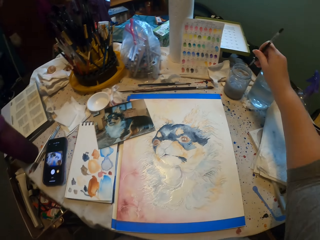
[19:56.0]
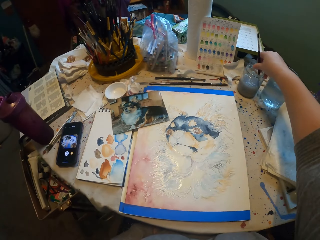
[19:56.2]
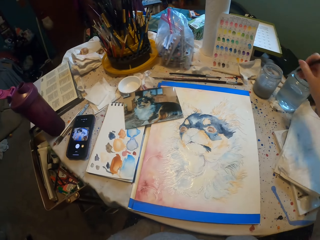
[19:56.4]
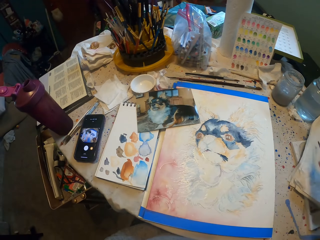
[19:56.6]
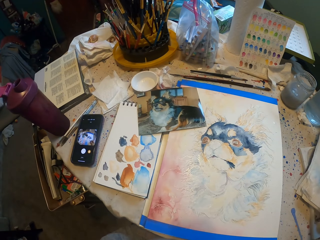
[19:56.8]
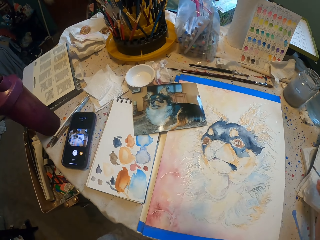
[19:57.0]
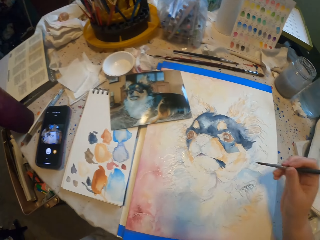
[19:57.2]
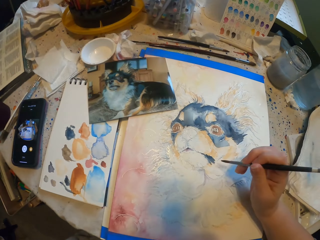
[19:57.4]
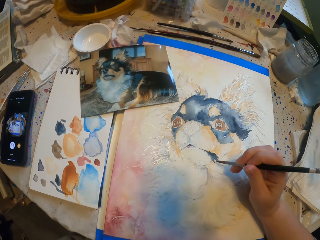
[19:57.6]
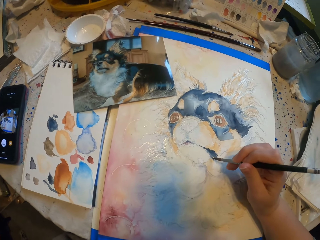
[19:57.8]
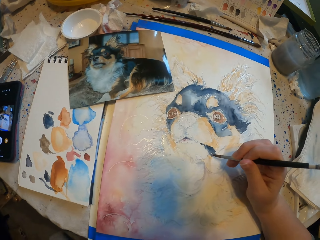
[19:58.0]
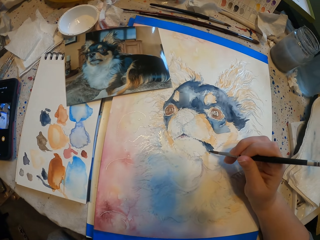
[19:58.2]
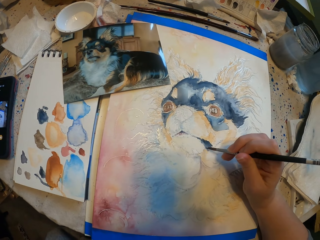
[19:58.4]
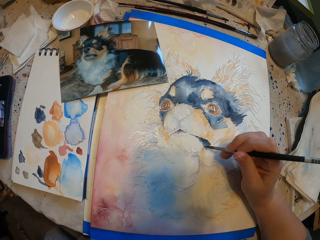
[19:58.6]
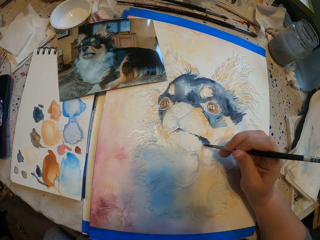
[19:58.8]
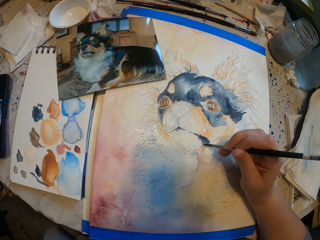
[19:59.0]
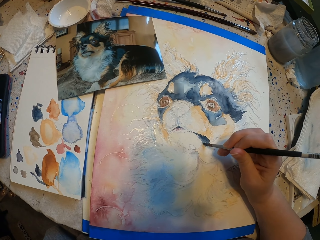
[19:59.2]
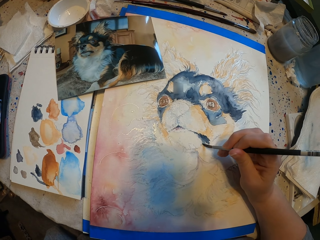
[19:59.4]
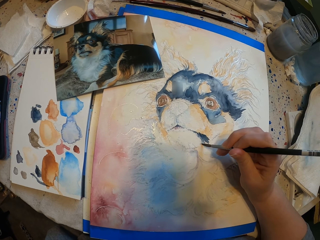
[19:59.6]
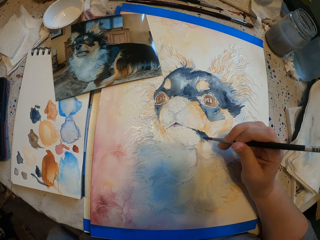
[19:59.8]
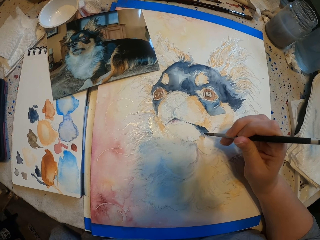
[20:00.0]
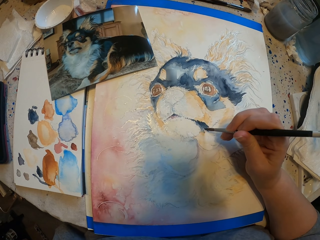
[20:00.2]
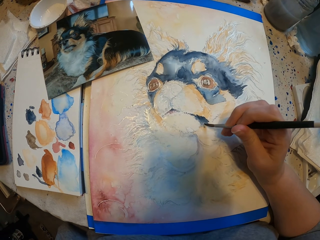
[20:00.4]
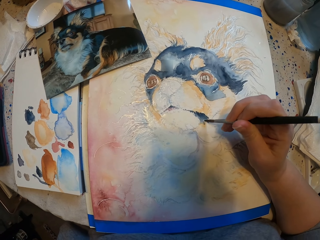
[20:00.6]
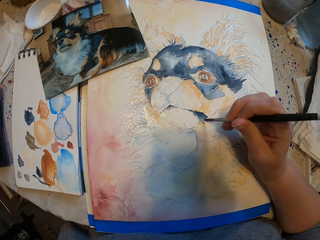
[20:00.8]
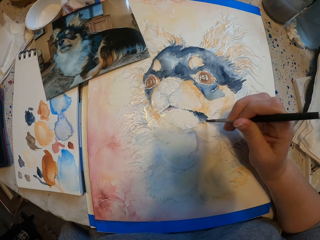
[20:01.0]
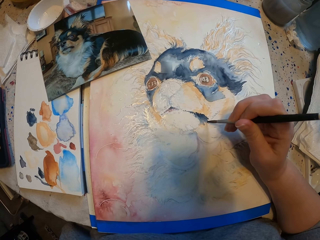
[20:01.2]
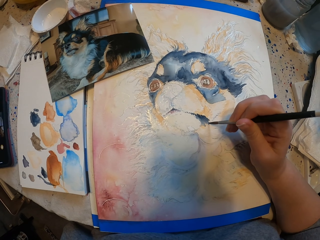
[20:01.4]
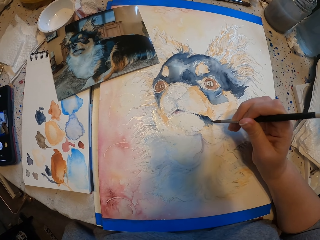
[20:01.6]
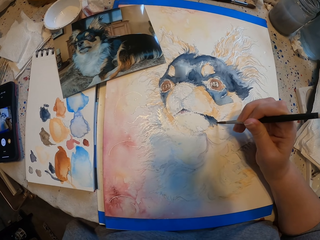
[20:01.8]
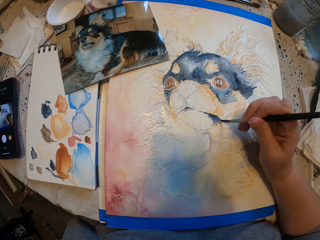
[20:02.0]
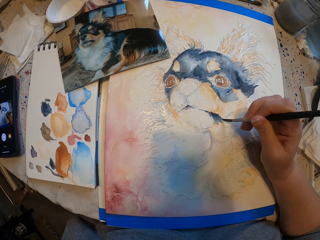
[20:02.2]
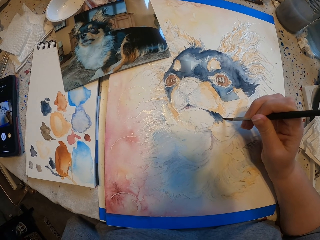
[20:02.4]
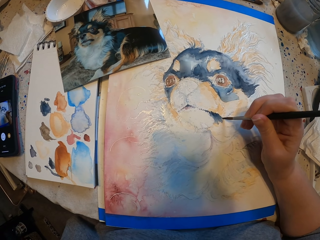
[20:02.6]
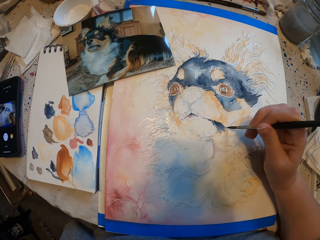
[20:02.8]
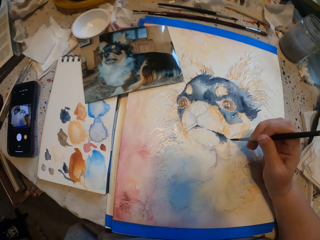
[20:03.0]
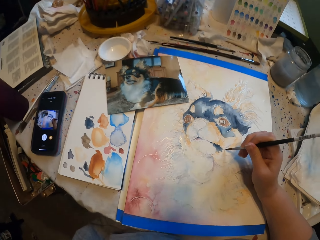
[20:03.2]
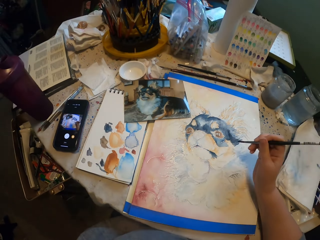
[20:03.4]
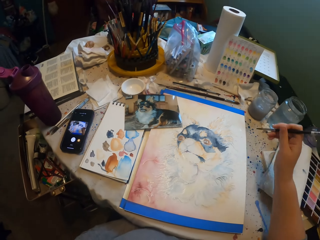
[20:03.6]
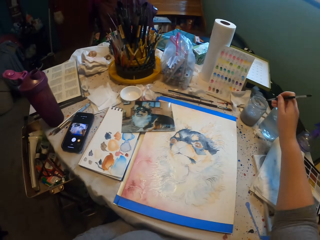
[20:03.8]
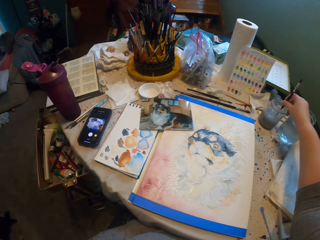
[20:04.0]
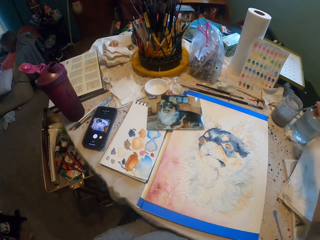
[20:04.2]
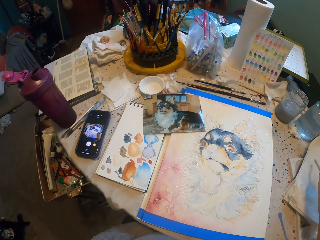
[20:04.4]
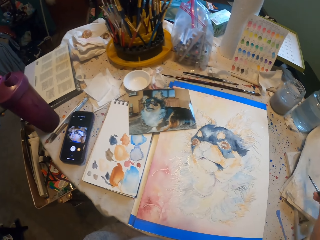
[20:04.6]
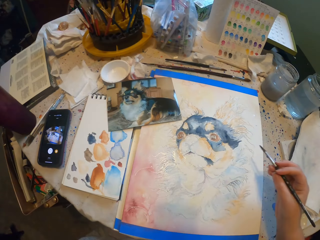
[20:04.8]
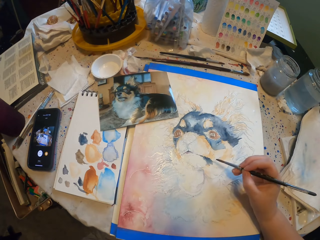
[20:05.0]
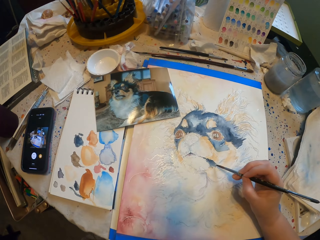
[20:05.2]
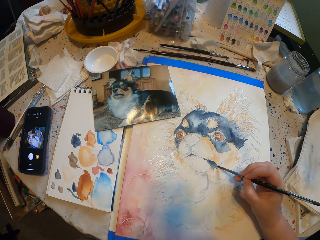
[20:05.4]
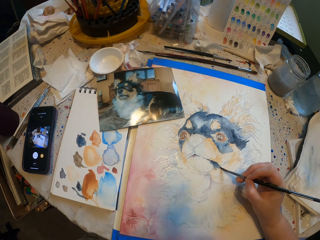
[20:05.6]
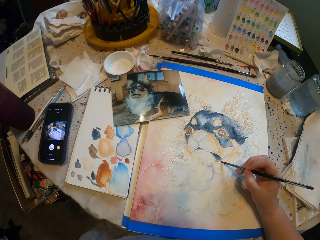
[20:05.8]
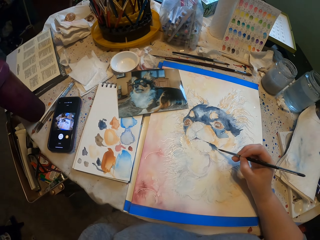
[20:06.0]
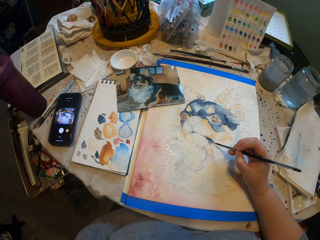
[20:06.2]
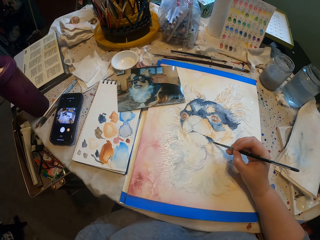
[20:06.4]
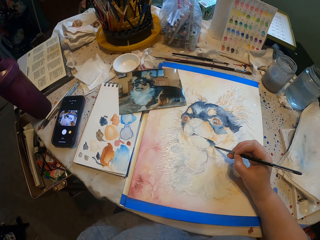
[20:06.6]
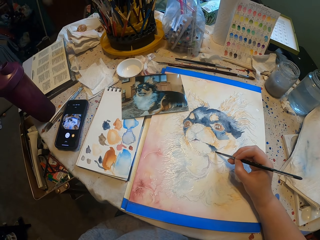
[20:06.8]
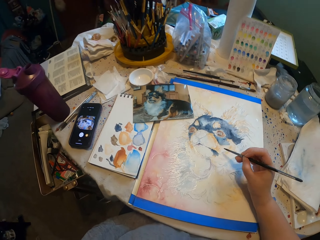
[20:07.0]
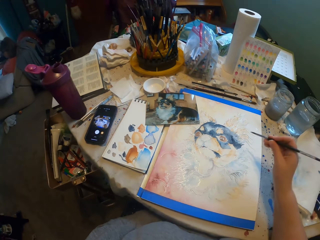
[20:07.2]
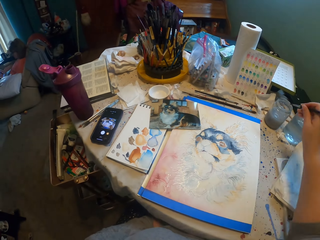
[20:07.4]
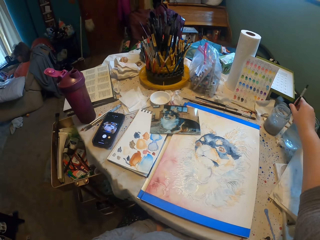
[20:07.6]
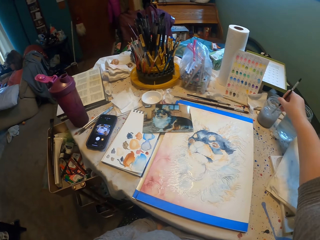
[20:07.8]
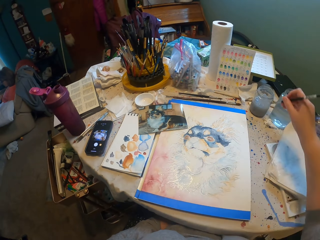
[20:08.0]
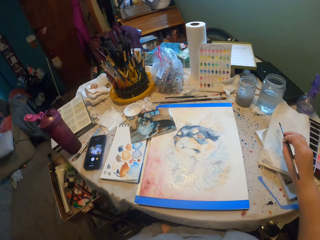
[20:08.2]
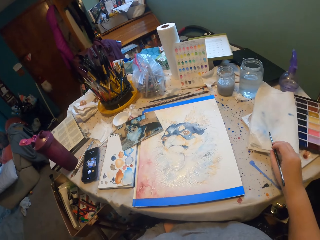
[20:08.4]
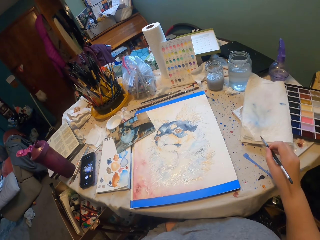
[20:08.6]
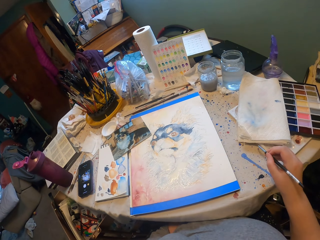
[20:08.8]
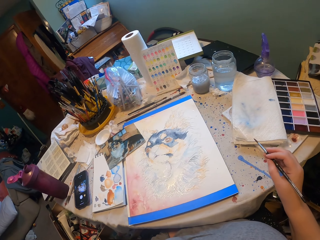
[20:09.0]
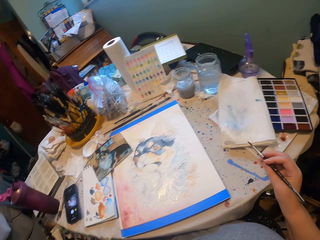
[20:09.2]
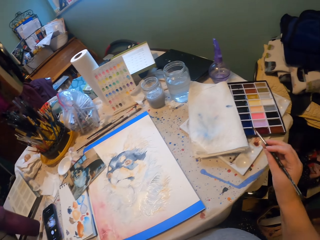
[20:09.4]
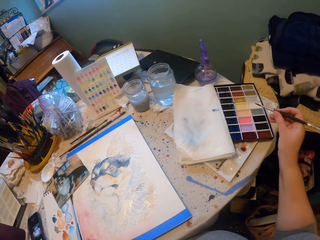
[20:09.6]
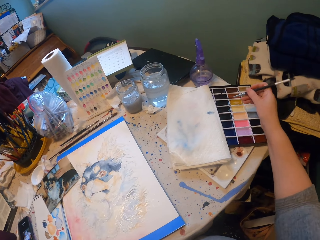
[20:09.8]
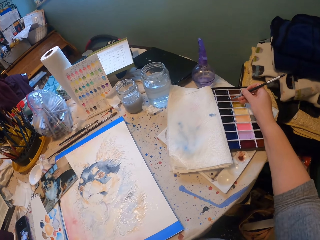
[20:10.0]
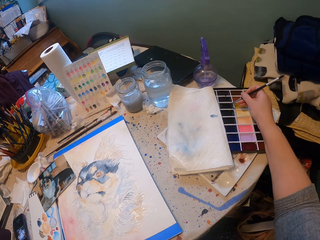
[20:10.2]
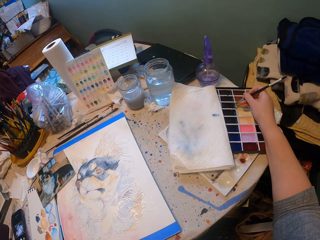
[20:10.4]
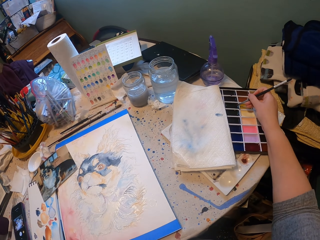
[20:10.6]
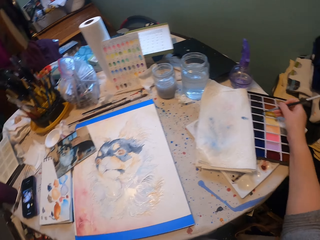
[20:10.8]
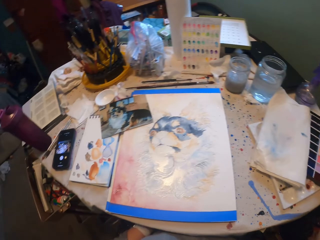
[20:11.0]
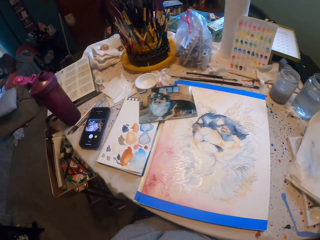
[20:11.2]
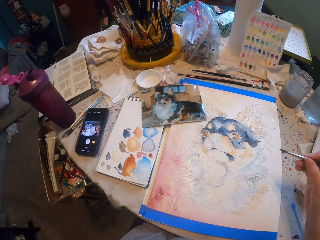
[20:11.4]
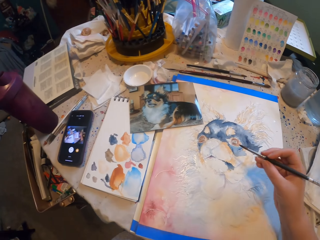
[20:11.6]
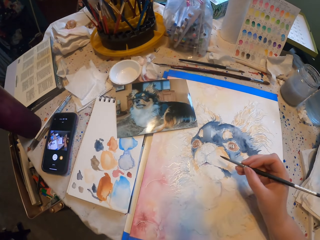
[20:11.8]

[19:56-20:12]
The camera wearer dips a paint brush in water. They start to paint. They sketch a drawing with the paint brush. They dip the paint brush in water. They wipe the paint brush on a paper. They sketch a drawing with the paint brush. They start to paint. They sketch a drawing with the paint brush. They dip the paint brush in water. They wipe the paint brush on a book. They place the paint brush in paint.

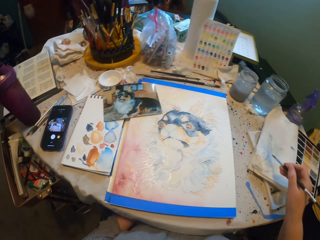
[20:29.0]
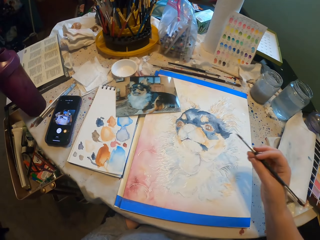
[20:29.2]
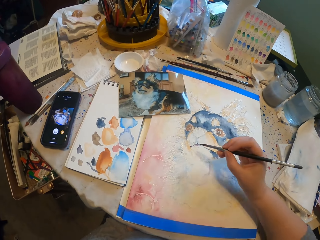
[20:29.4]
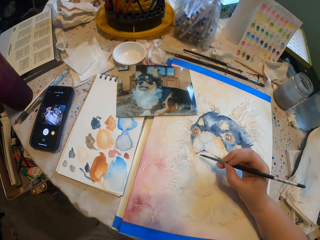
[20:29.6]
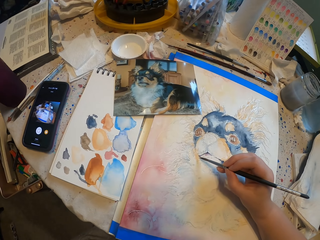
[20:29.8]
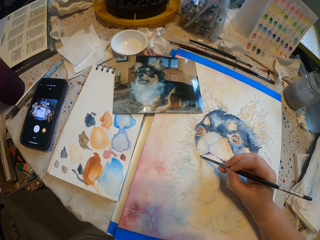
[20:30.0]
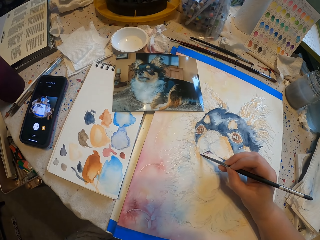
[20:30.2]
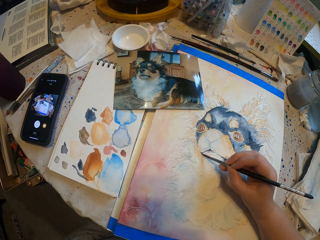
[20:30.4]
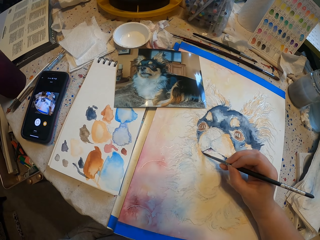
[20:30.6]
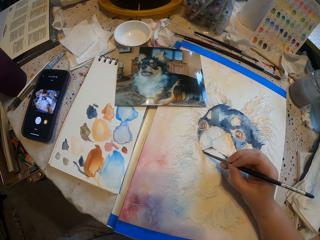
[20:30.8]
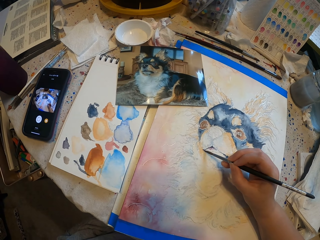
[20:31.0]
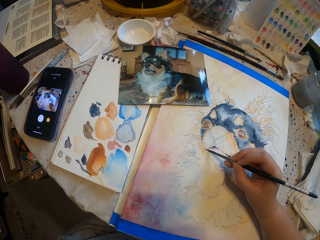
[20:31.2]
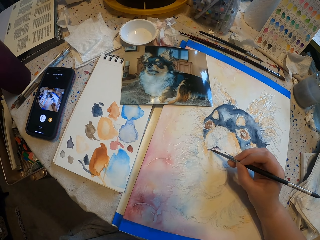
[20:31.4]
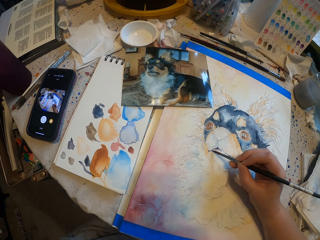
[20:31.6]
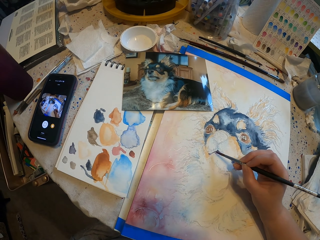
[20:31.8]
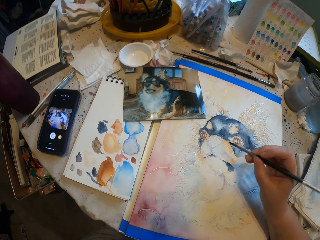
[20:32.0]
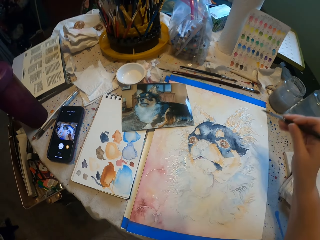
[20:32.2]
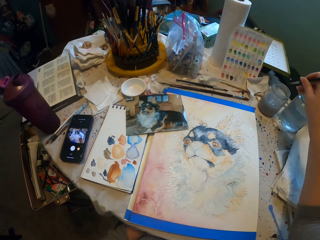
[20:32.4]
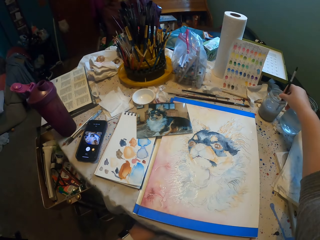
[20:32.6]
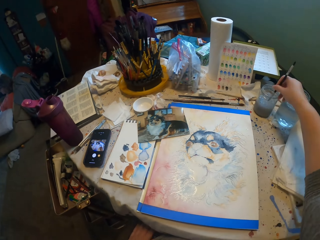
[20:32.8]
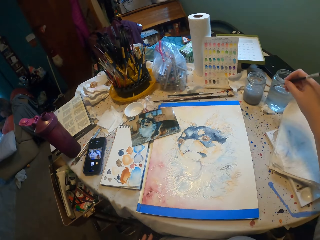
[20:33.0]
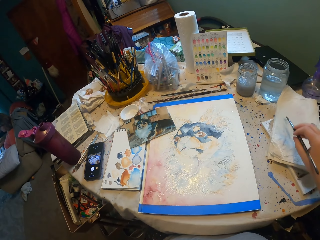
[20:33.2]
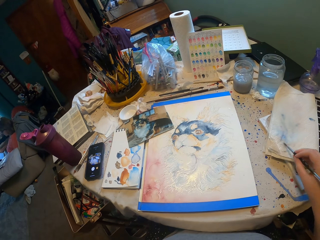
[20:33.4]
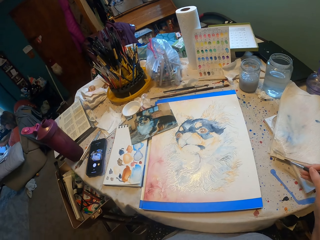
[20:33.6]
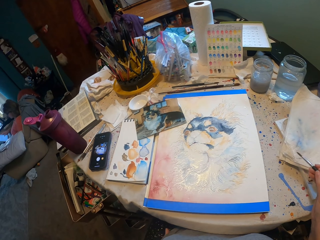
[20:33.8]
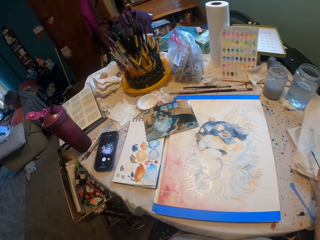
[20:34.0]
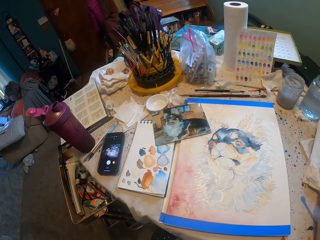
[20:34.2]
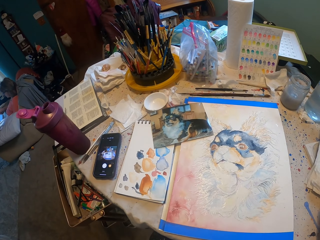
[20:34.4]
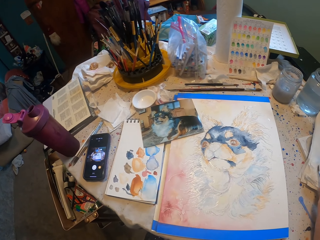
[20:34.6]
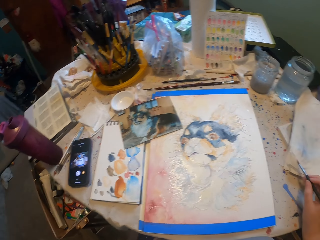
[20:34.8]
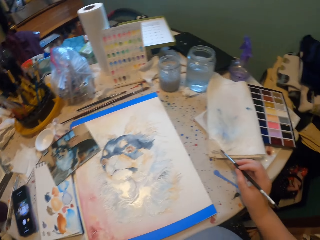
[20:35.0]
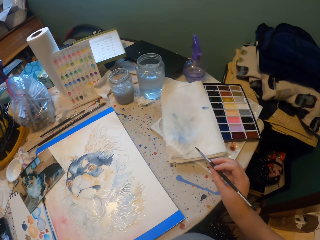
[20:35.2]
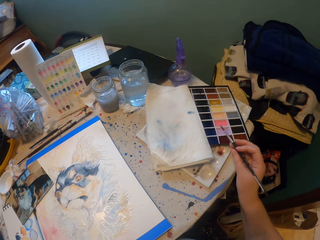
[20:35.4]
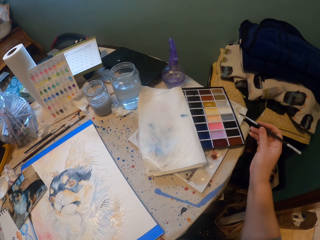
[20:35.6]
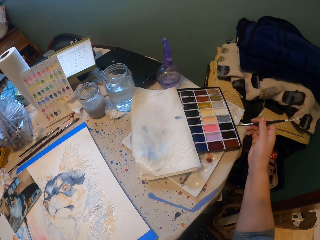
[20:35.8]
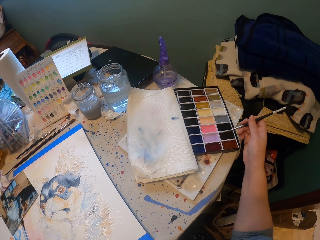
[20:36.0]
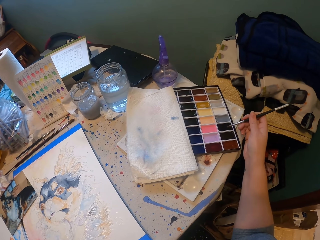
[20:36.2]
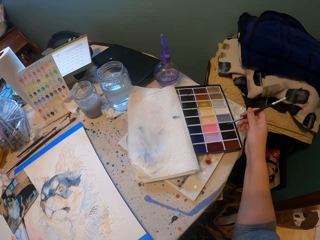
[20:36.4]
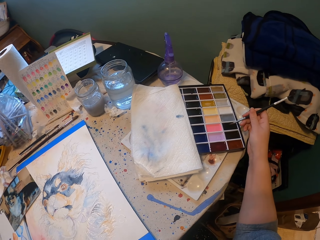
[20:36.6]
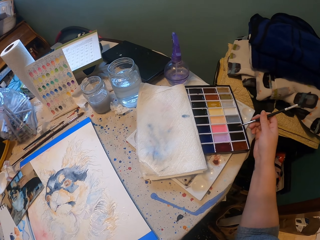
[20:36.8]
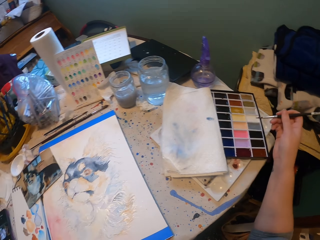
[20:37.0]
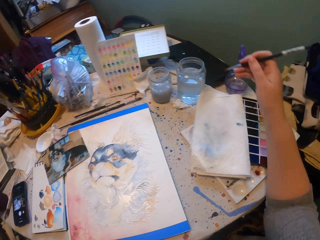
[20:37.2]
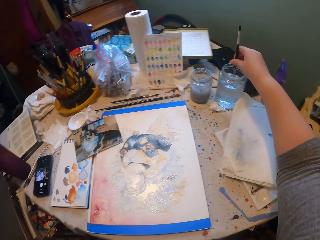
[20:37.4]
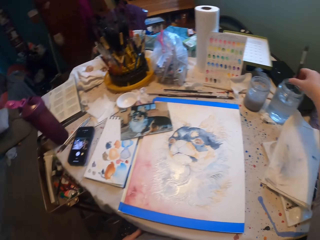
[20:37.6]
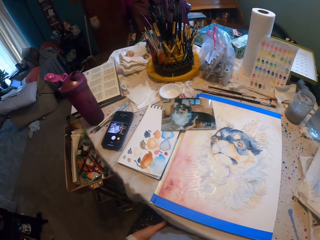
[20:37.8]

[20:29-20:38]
The camera wearer wipes a paint brush on a book. They sketch a drawing with the paint brush. They start to paint. They dip the paint brush in water. They wipe the paint brush on the book. They place the paint brush on paint.
